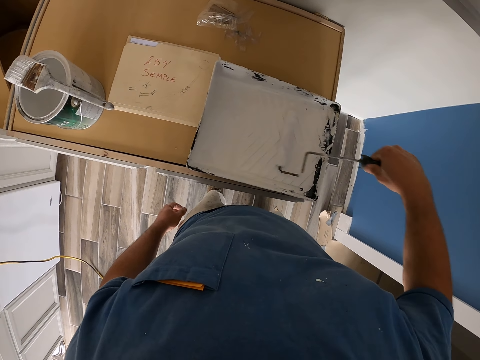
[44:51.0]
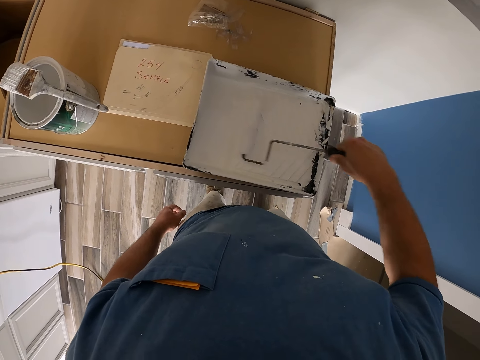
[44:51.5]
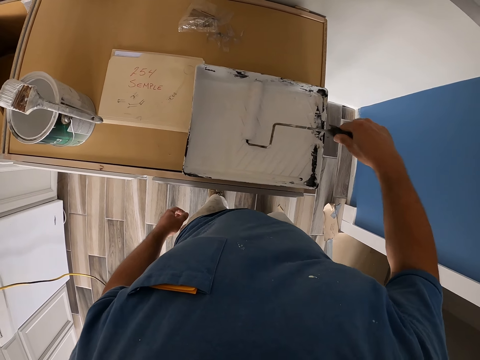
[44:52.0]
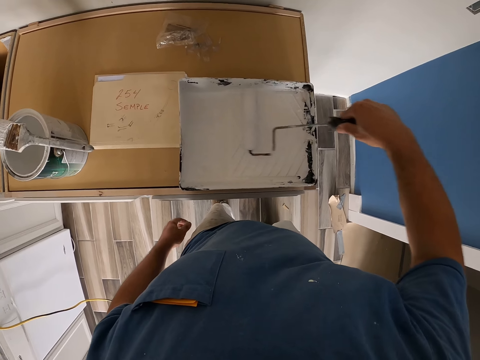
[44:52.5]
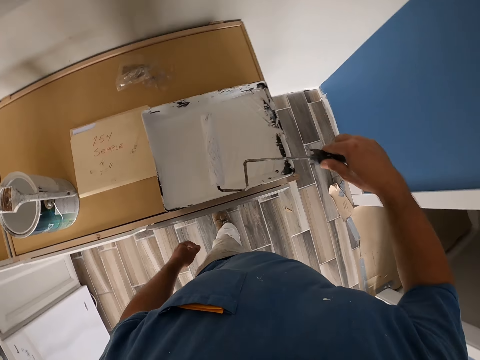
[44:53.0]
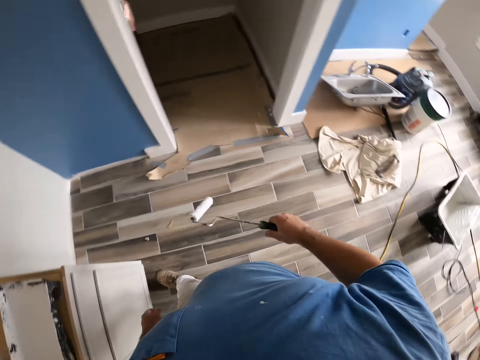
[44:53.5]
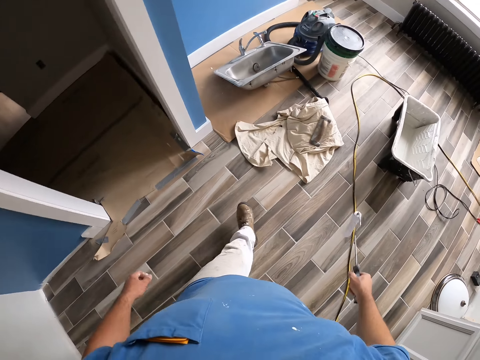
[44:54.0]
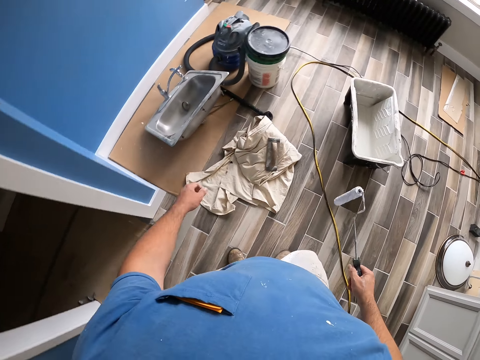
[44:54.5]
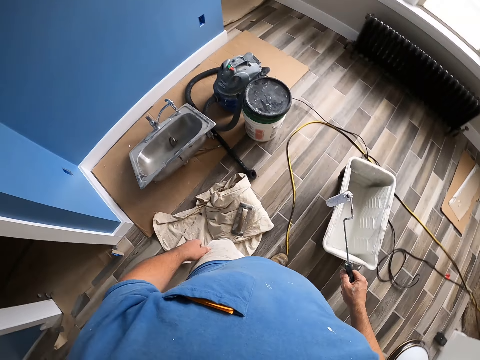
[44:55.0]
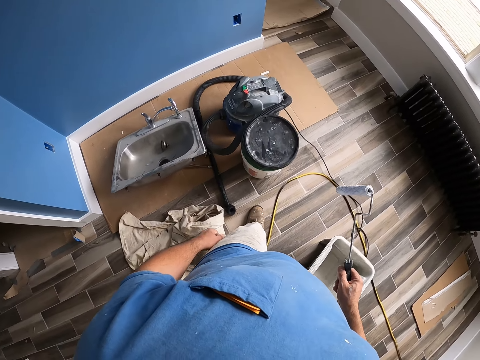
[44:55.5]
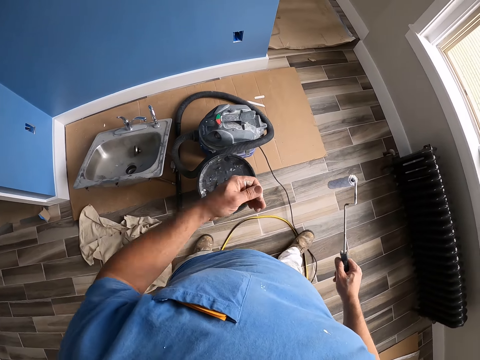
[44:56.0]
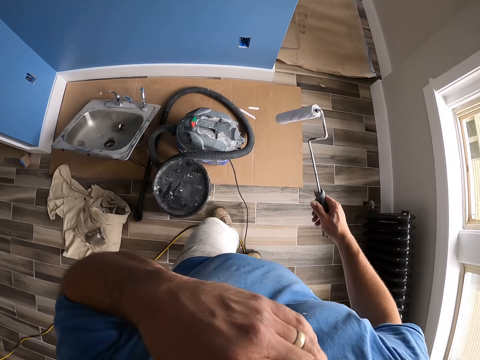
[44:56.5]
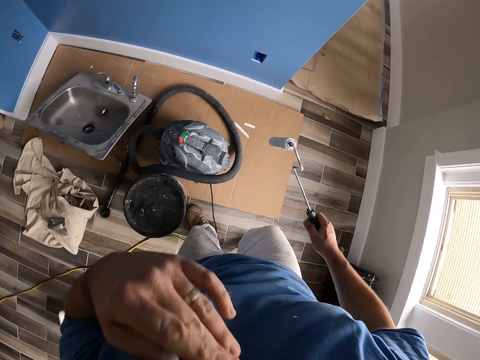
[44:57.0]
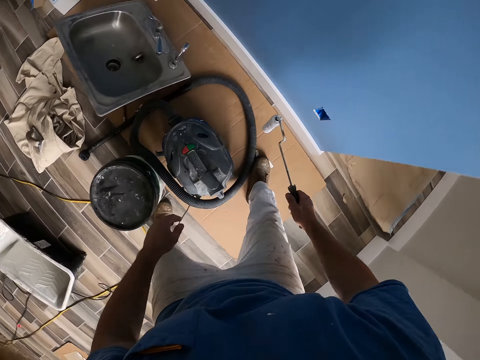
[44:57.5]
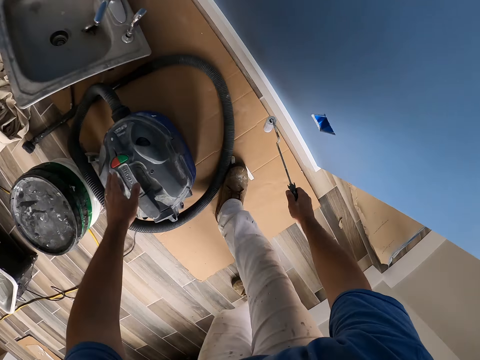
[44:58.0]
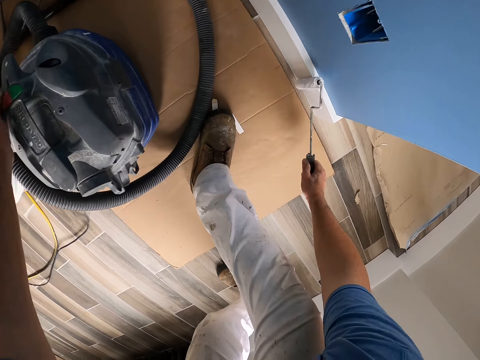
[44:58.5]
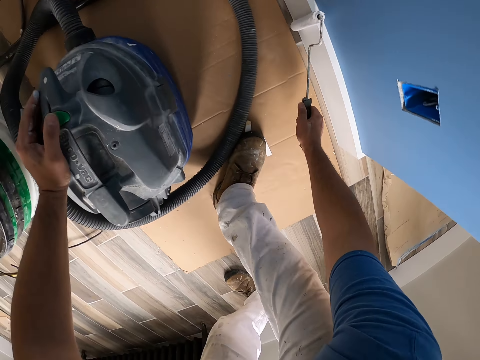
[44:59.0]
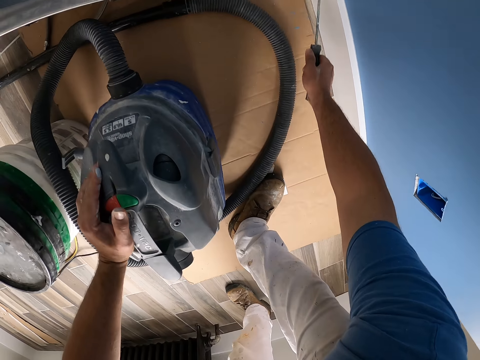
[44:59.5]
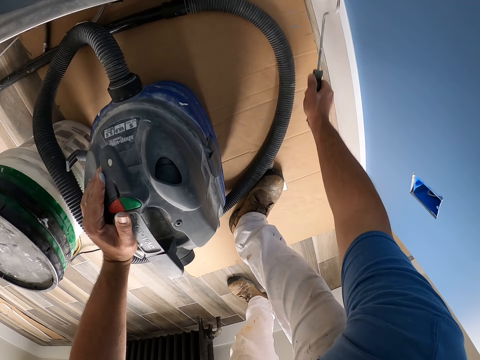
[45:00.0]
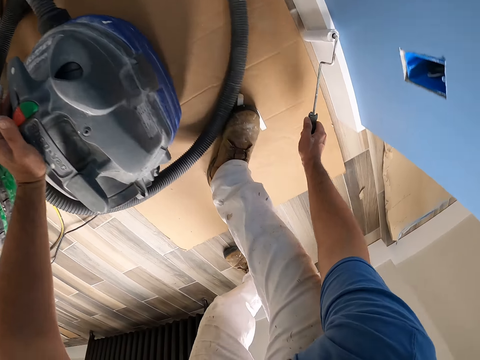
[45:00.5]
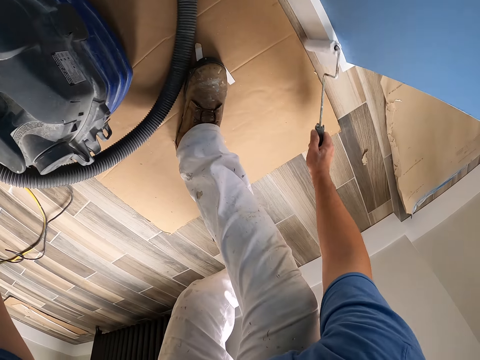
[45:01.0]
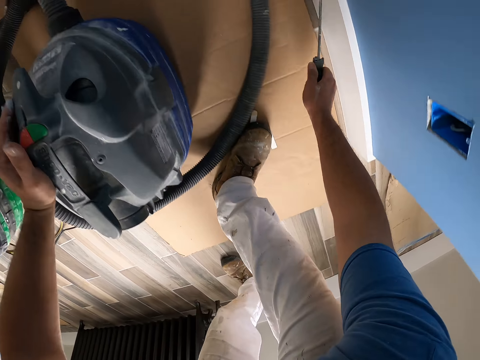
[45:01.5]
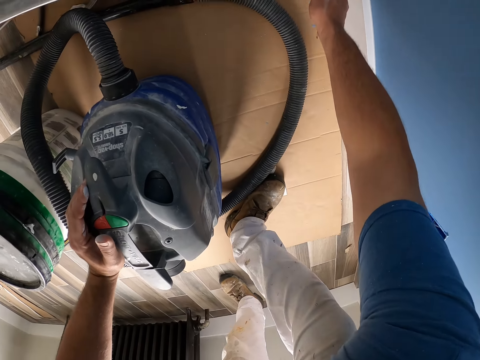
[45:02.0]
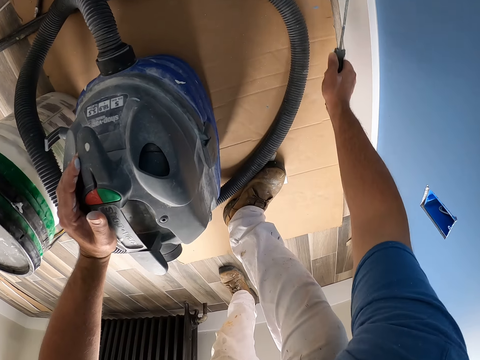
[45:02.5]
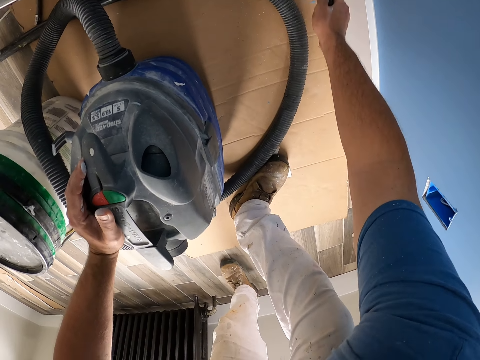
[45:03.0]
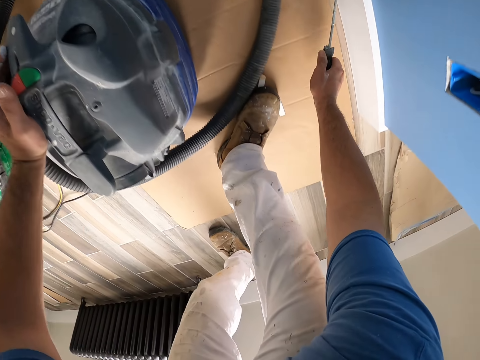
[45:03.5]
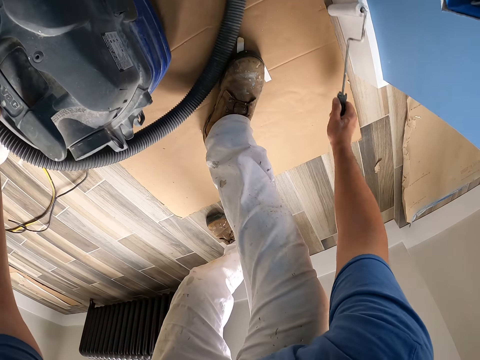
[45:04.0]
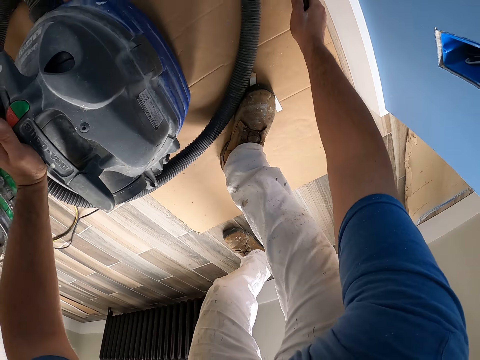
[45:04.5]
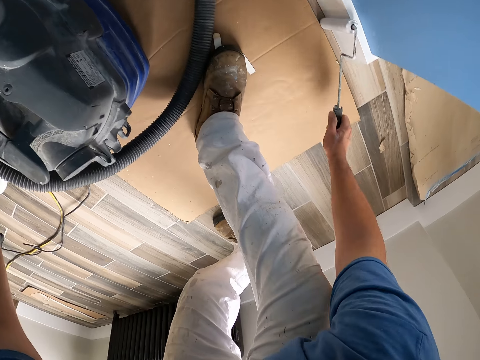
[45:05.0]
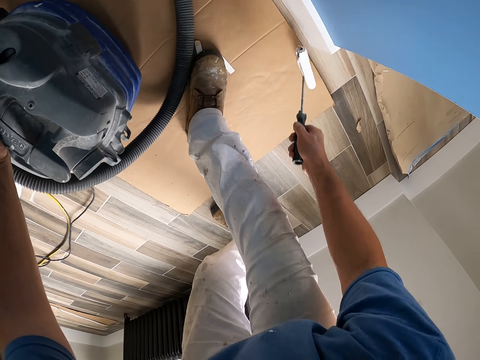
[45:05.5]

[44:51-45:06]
The camera wearer walks to a floor skirting board. He places his hand on a vacuum cleaner on the floor. He paints the floor skirting board with the short paint roller.

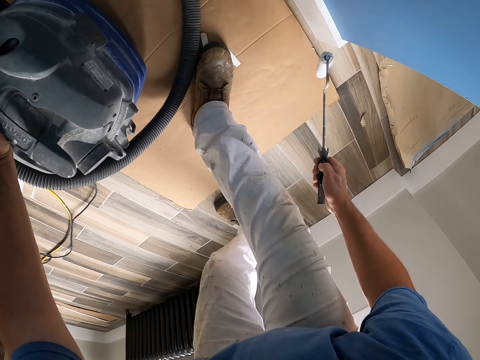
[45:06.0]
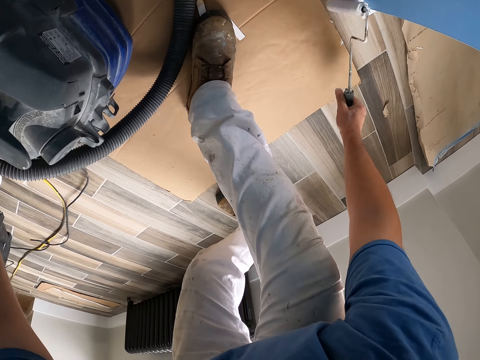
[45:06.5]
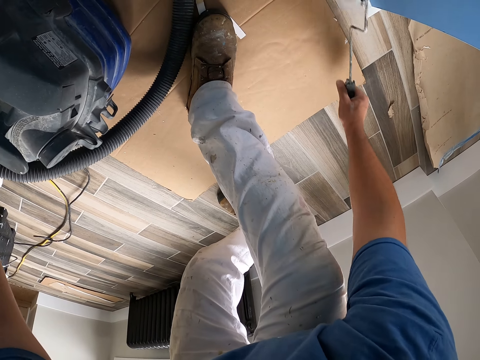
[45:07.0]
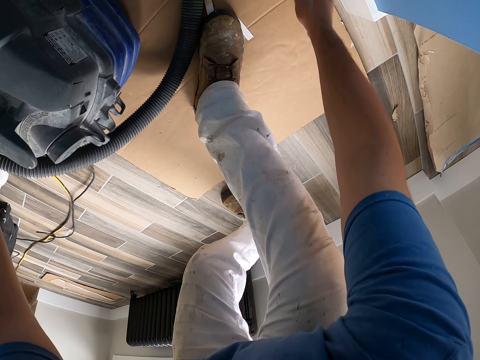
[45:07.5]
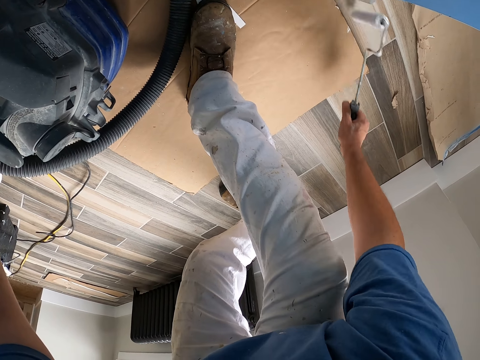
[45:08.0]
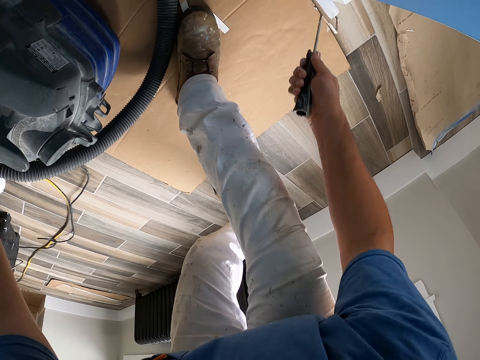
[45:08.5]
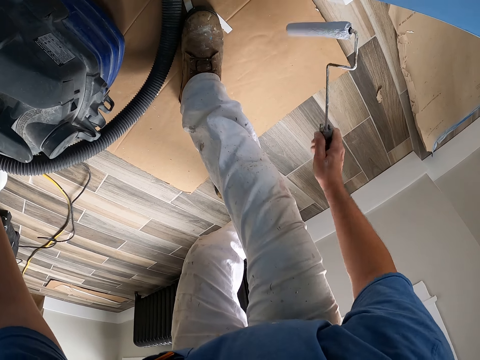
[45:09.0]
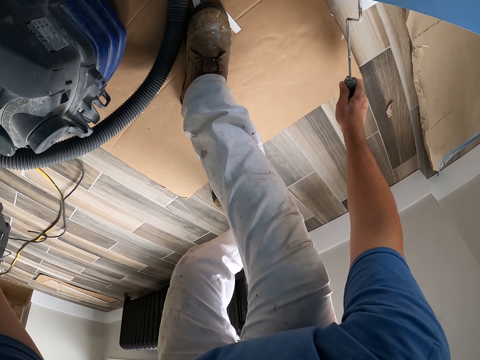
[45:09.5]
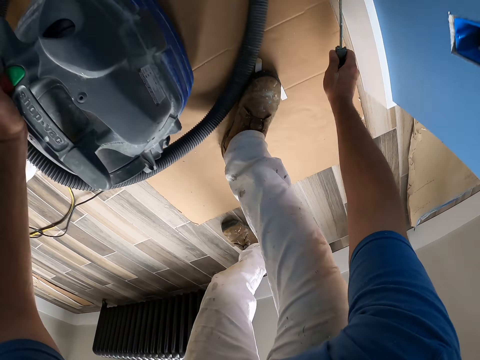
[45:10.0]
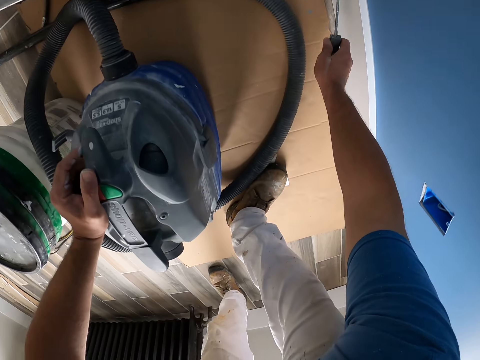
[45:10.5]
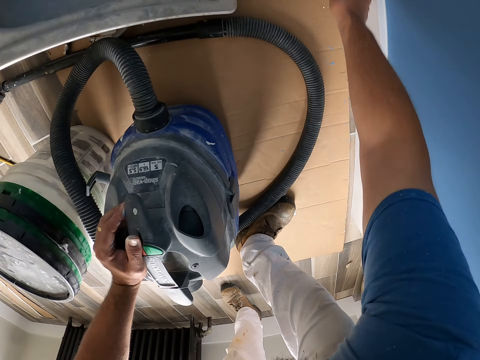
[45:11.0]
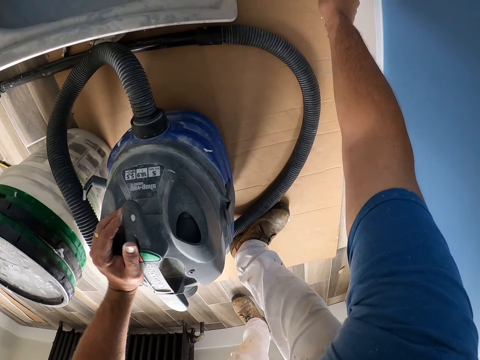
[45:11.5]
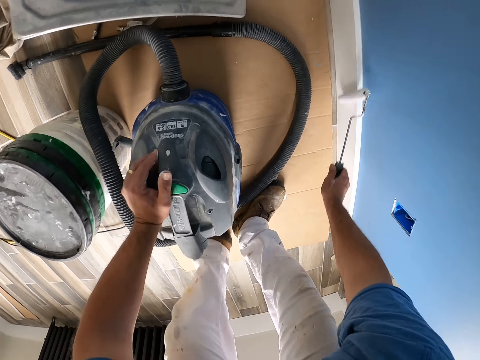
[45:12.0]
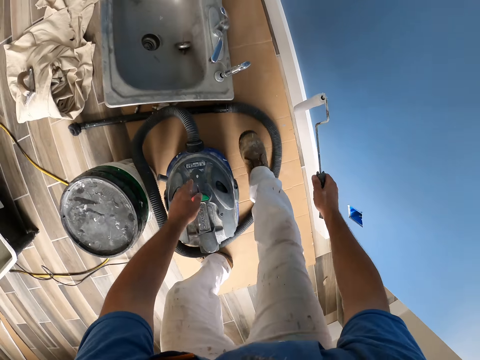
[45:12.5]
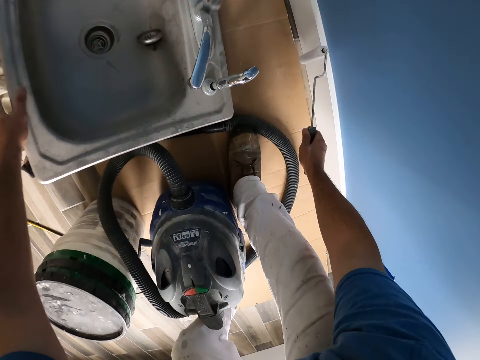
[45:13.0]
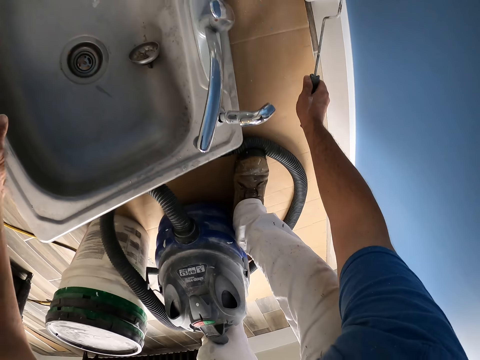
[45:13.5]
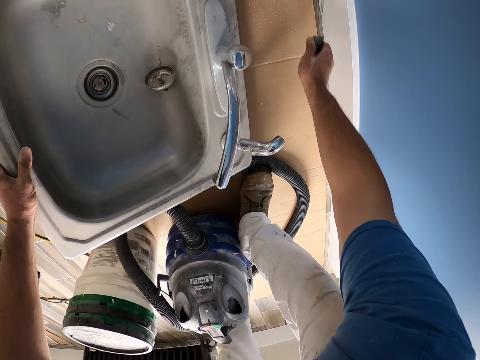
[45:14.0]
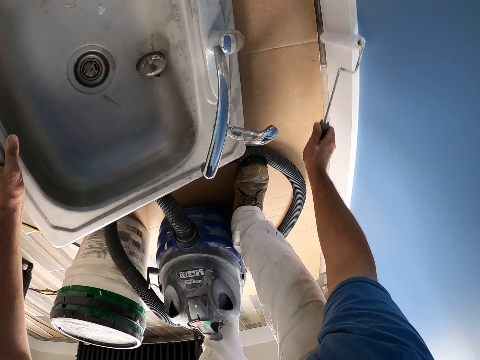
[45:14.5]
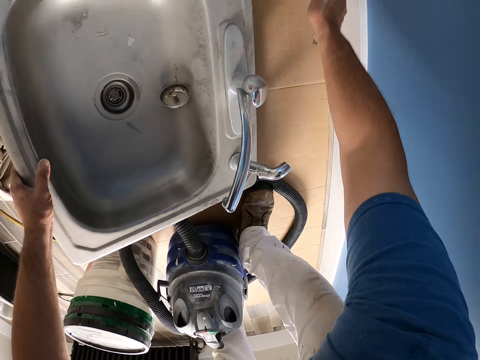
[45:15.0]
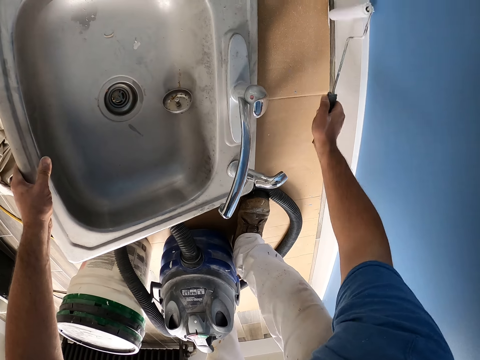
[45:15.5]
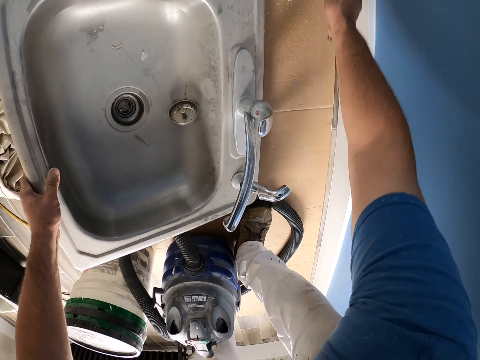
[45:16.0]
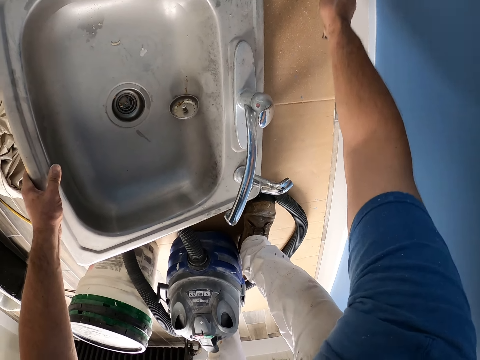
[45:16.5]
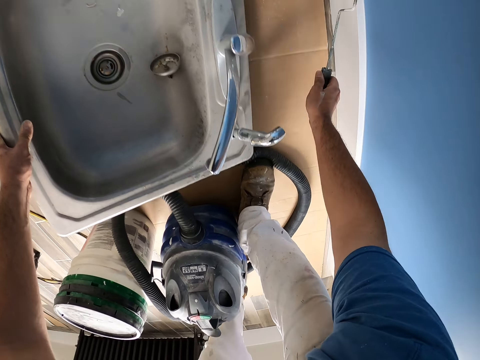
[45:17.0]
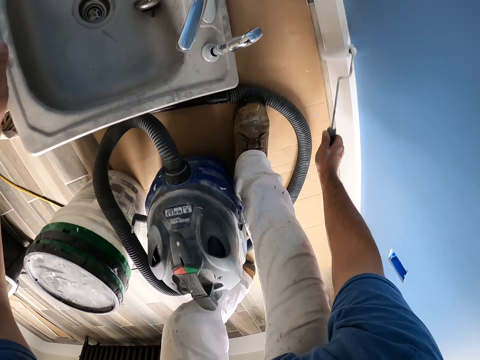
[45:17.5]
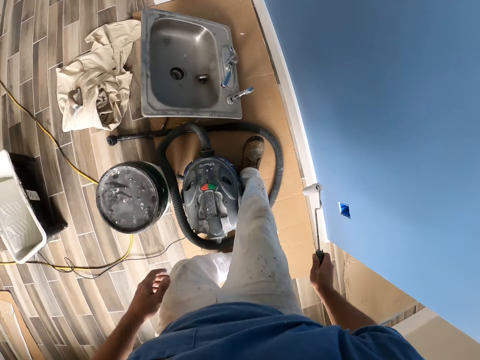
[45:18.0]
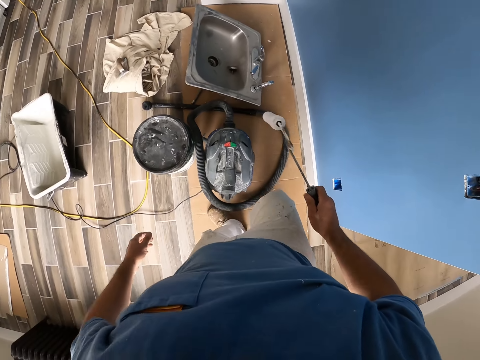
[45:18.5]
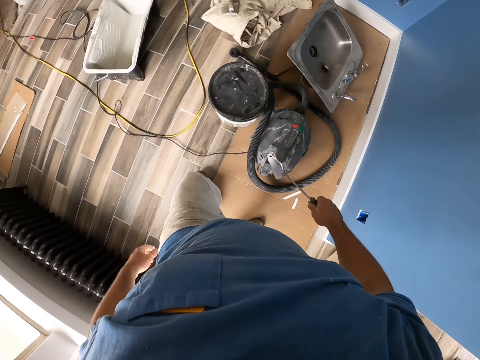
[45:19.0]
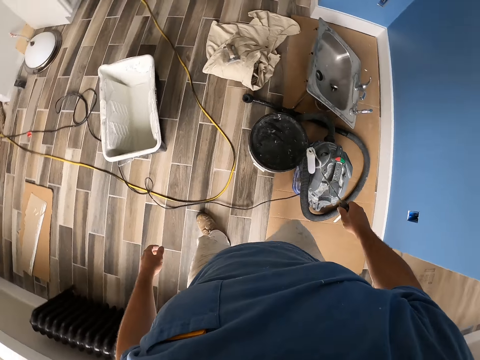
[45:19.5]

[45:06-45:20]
The camera wearer moves forward. He places his hand on a sink on the floor. He paints the wall with the roller. He walks around the house.
